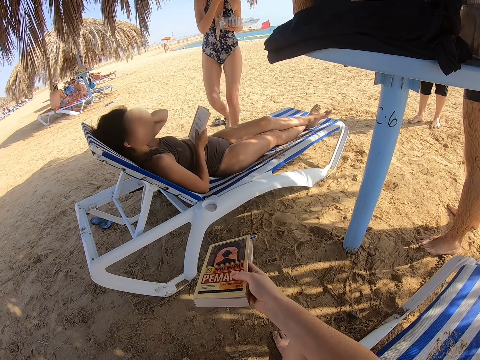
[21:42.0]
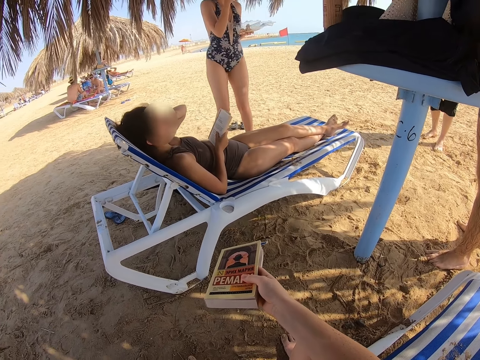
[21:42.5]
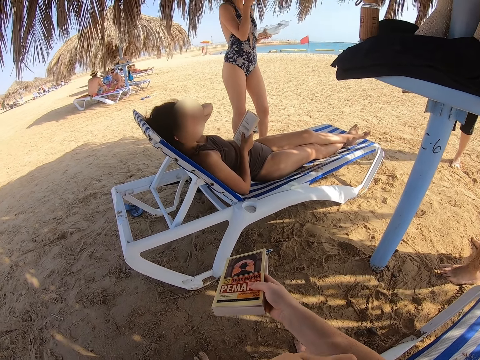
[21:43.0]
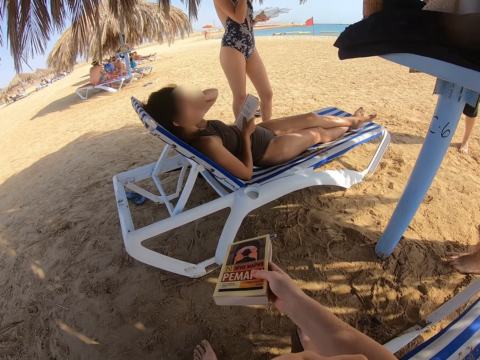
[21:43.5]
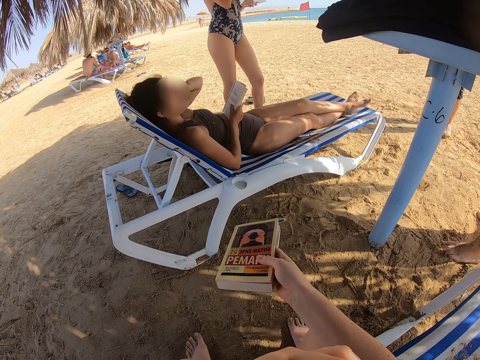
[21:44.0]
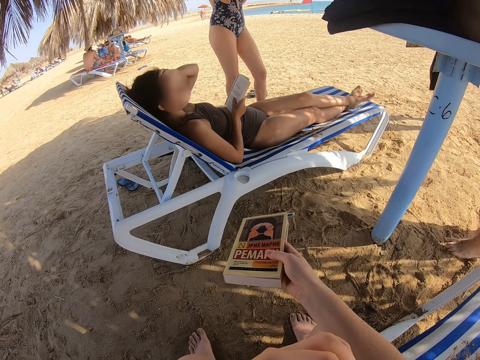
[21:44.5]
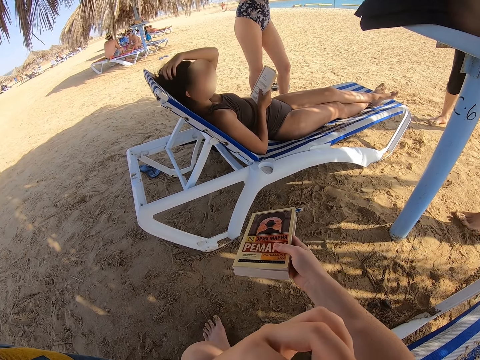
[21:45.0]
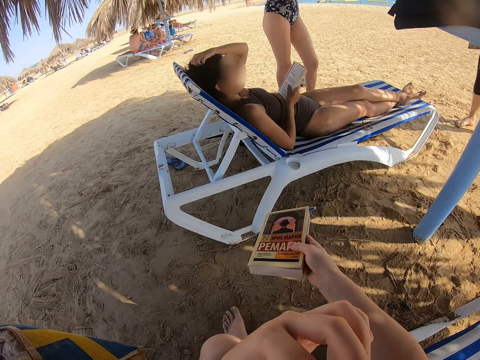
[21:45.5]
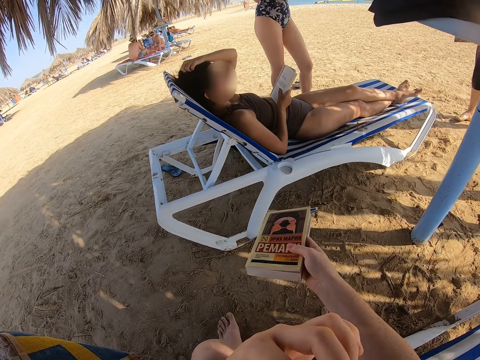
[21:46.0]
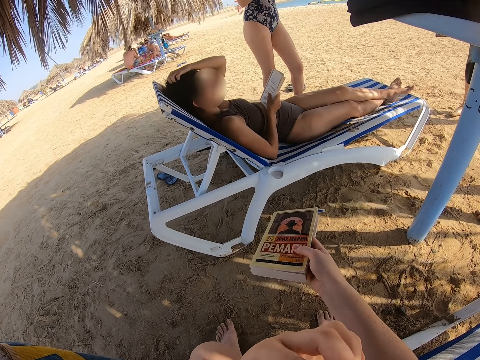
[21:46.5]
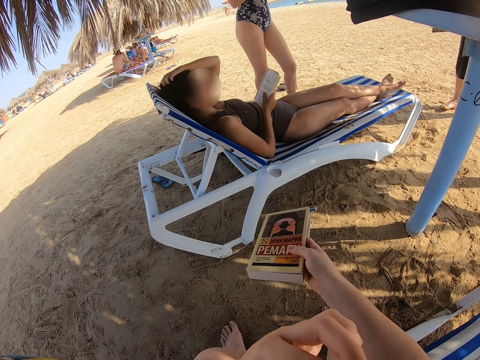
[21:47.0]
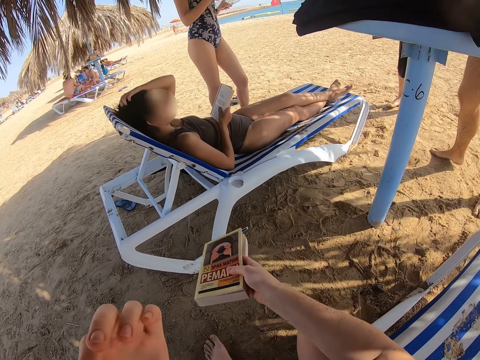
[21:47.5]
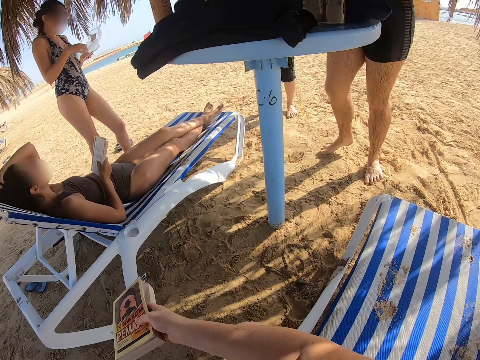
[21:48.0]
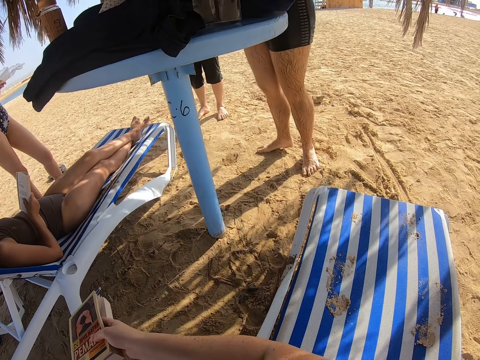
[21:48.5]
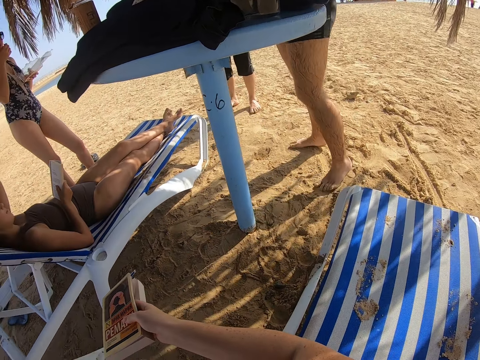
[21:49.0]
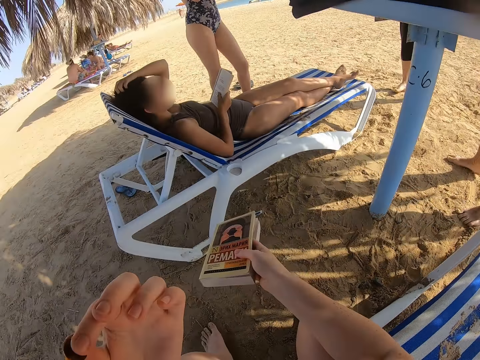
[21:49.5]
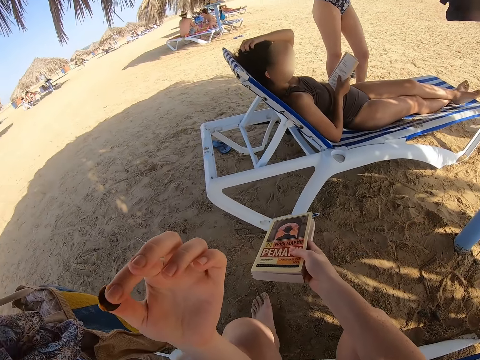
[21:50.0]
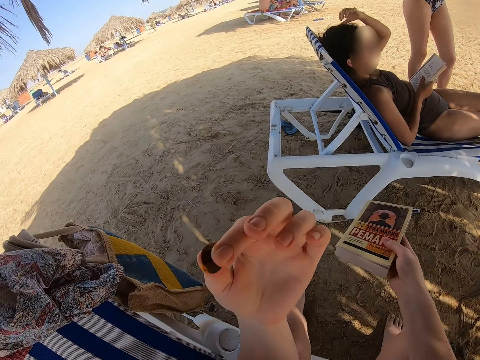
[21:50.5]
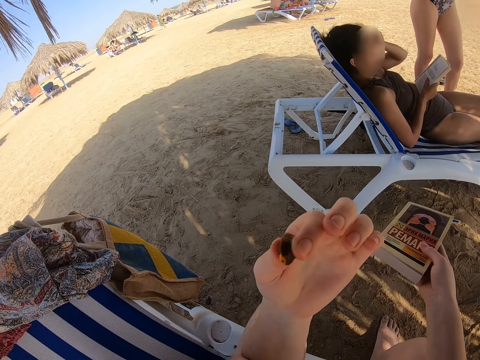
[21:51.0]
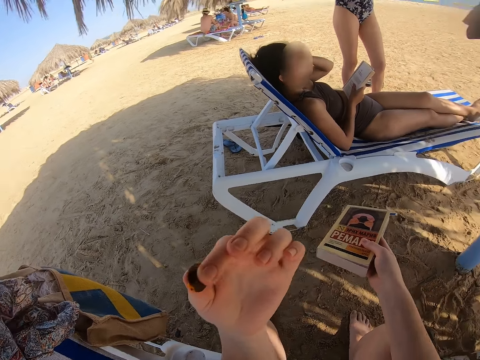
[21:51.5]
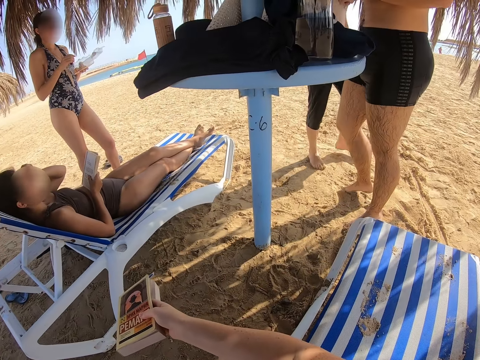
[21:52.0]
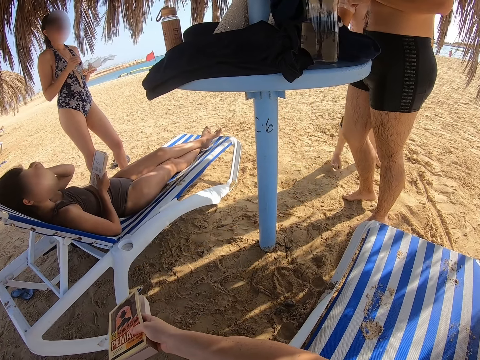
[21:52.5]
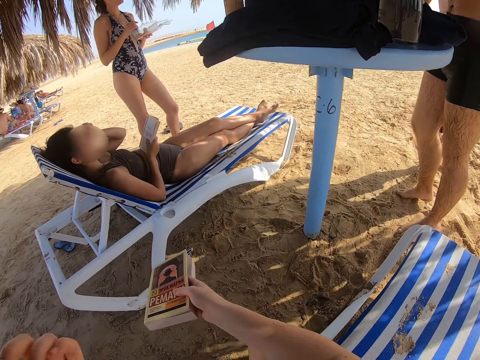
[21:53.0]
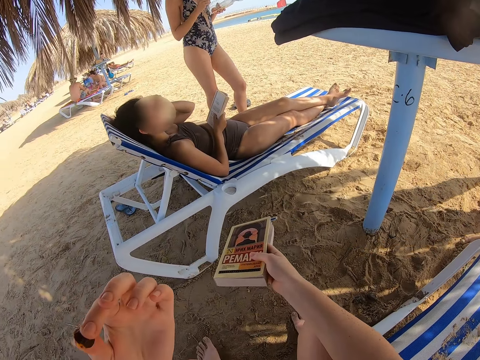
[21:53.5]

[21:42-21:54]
The camera wearer bites the fruit. A lady scratches the head, scratches the neck. Another lady stands near the first lady. The first lady scratches the head. The camera wearer withdraws the fruit from the mouth. The other lady picks up plums. The first lady scratches the body.

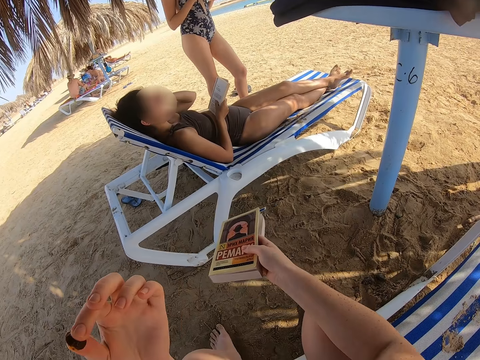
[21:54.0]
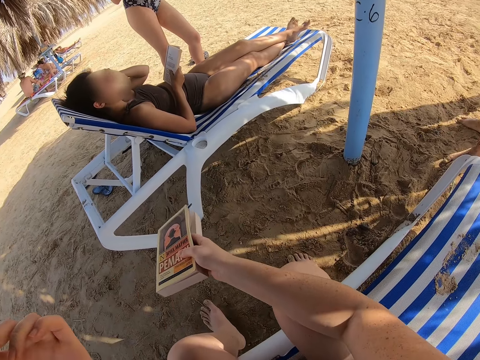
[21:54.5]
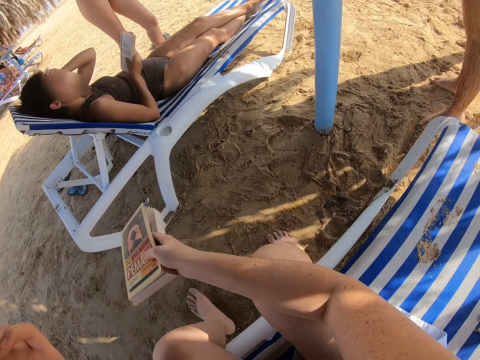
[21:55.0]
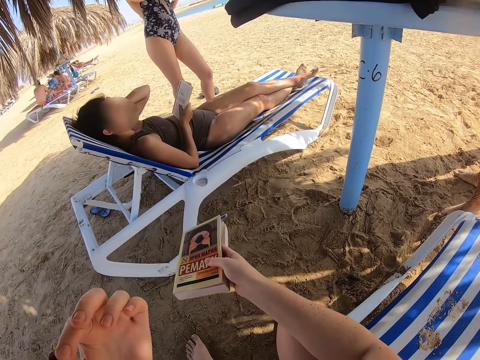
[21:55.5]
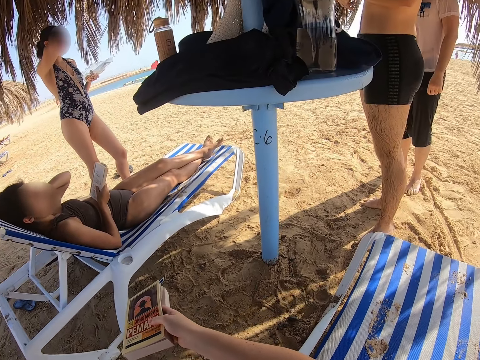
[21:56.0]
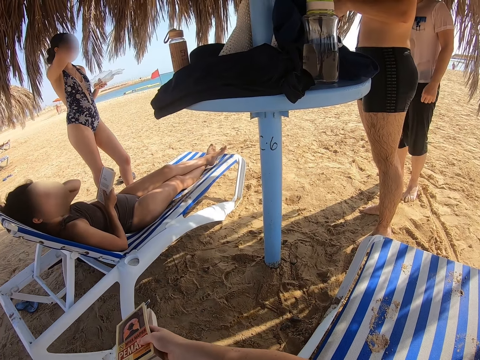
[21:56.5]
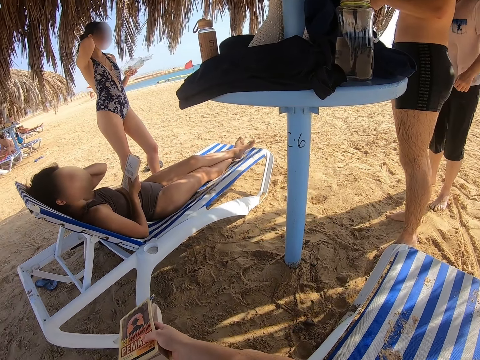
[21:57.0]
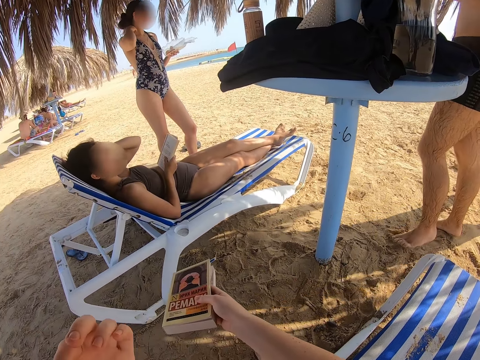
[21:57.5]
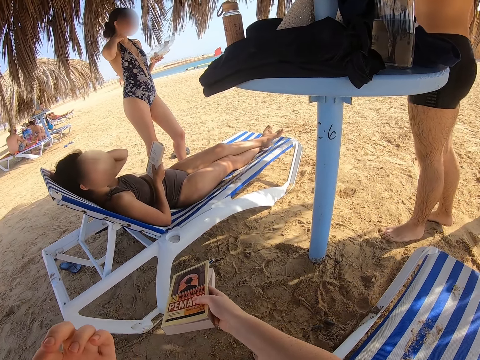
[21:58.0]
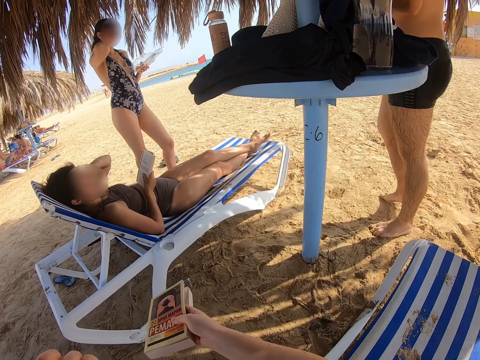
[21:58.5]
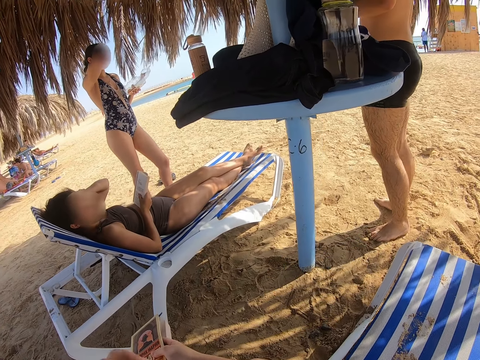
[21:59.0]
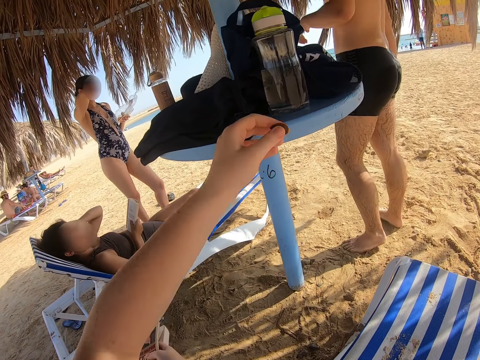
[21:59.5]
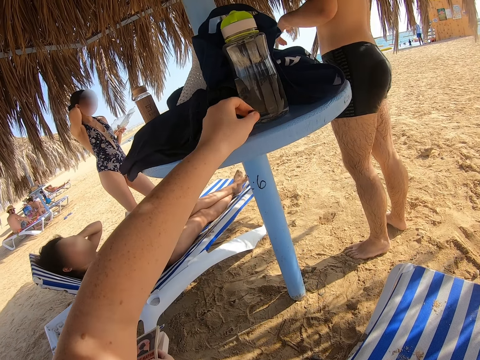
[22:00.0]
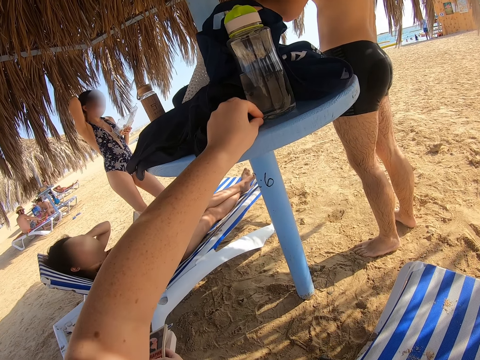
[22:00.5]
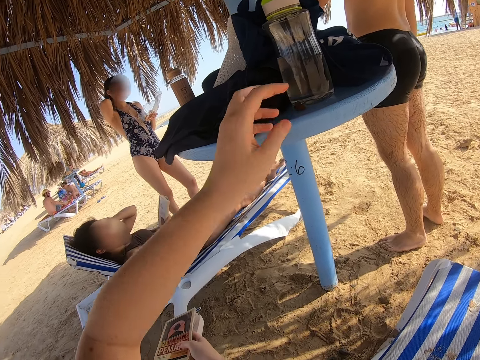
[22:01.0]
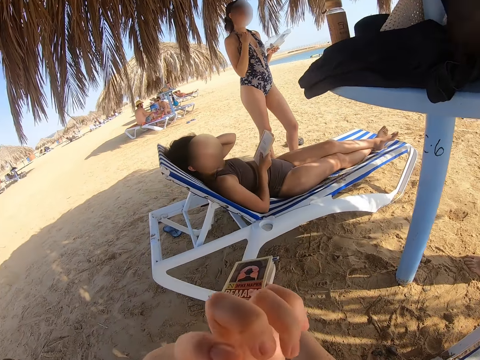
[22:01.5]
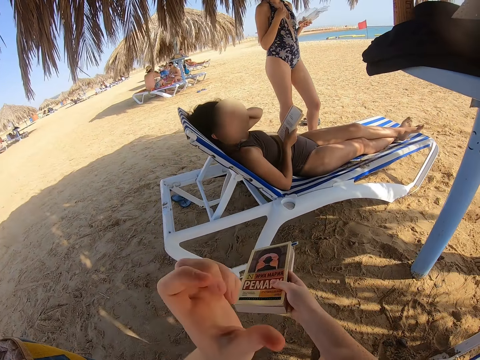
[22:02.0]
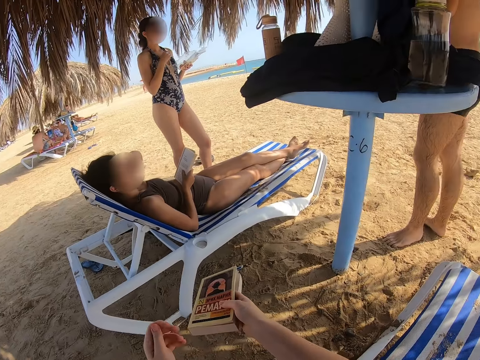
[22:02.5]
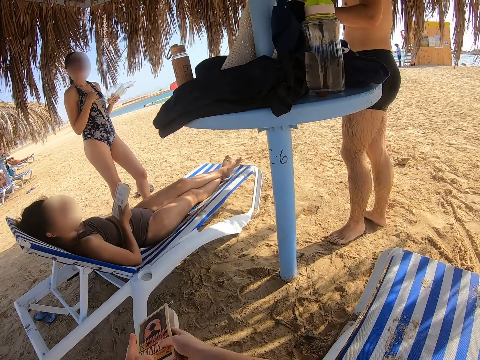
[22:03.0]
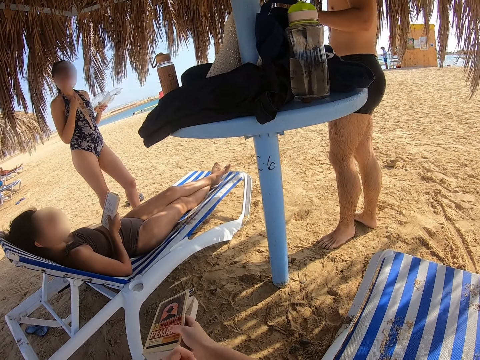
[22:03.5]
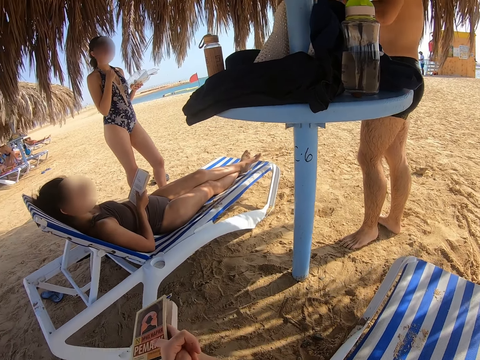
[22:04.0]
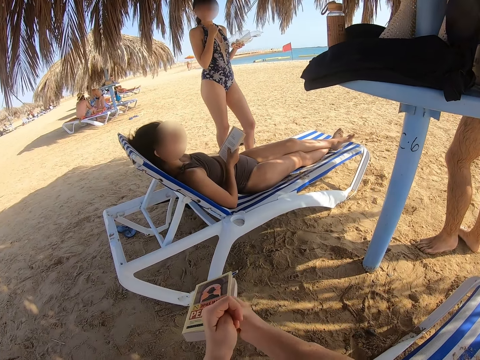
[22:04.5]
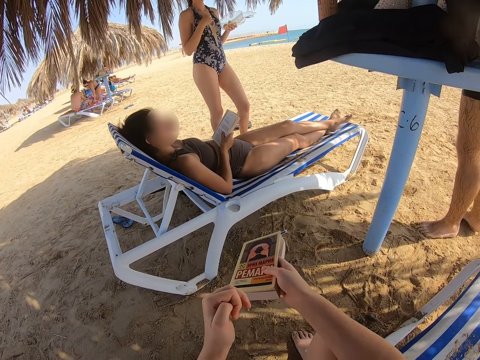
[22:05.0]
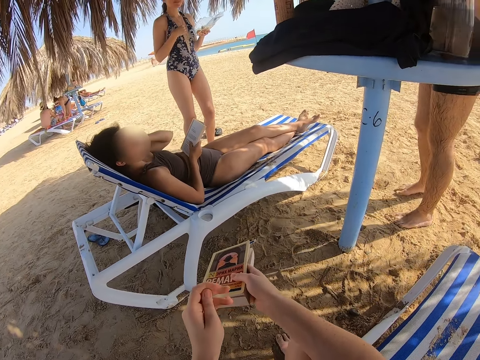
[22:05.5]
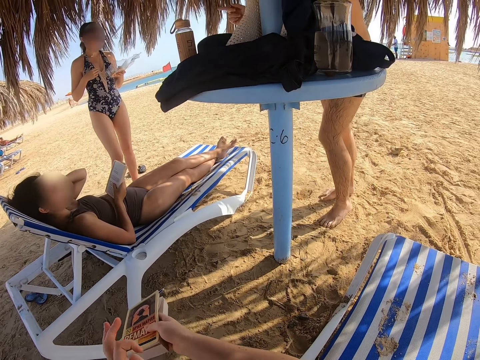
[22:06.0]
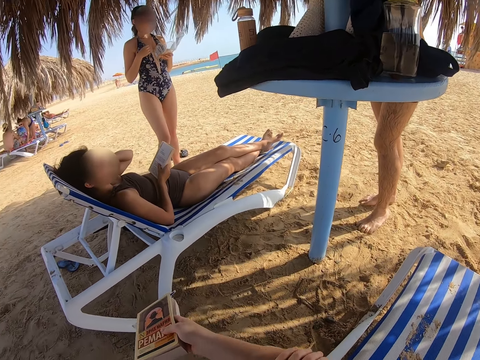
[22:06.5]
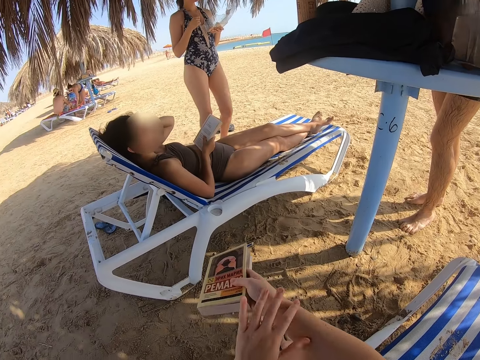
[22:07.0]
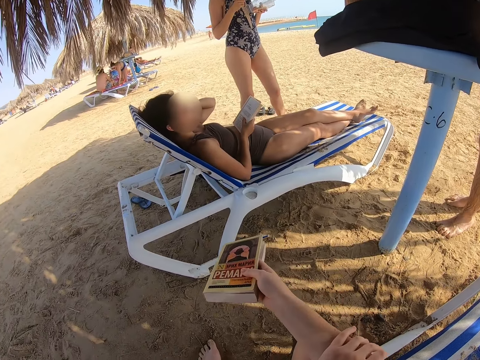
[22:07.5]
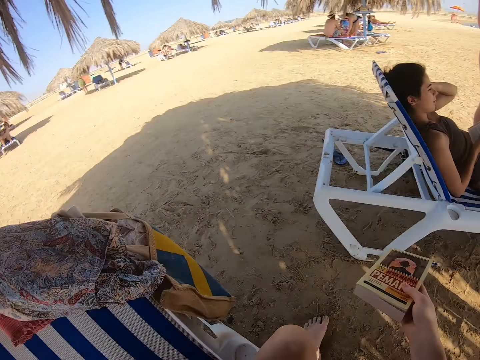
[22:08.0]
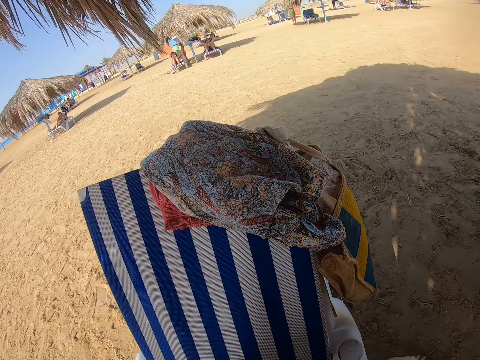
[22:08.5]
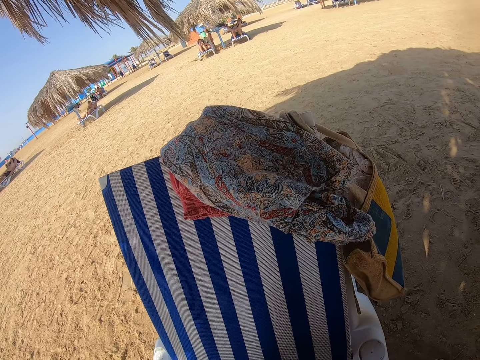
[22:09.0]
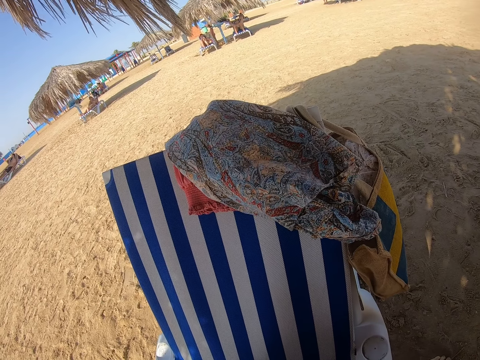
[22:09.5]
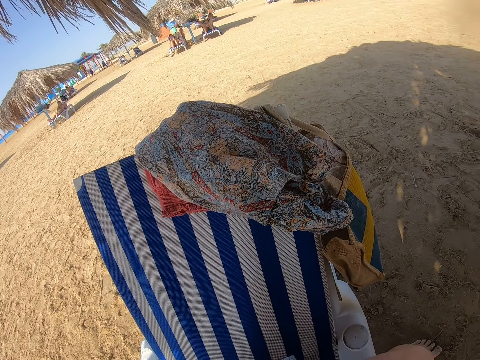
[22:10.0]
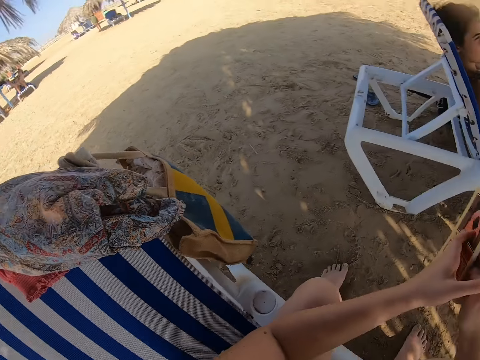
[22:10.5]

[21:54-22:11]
A lady scratches the neck. The camera wearer places the seed on the table. They give the lady the seed of the fruit. They lick the finger. They raise the hand towards something. They withdraw the hand from something. They rub the fingers. They wipe the left hand with the left hand. They look around. They look towards the cloths.
